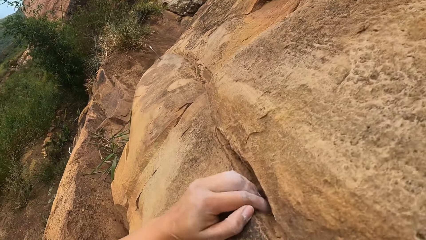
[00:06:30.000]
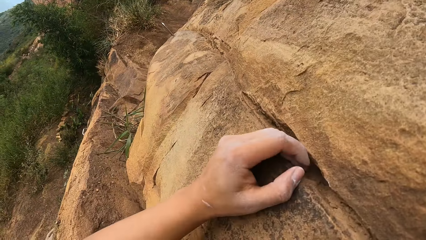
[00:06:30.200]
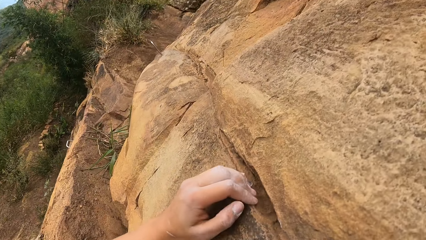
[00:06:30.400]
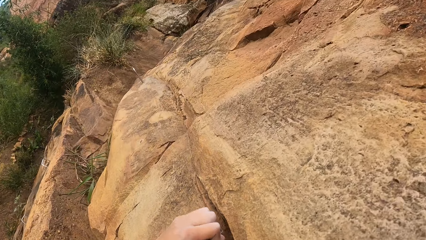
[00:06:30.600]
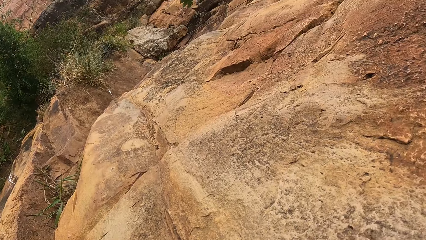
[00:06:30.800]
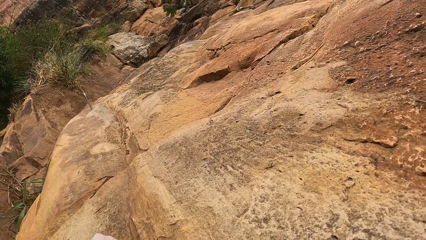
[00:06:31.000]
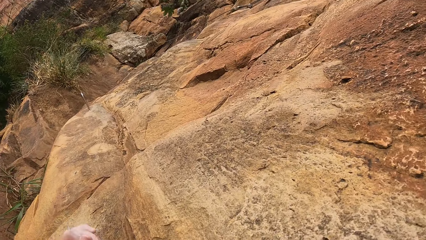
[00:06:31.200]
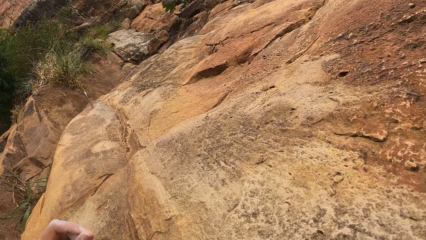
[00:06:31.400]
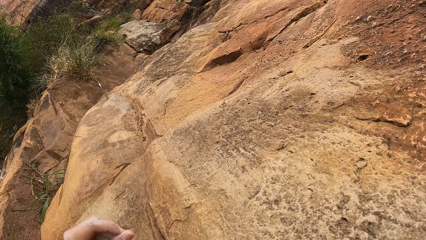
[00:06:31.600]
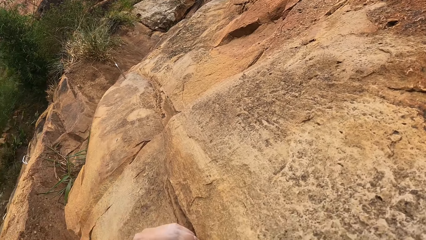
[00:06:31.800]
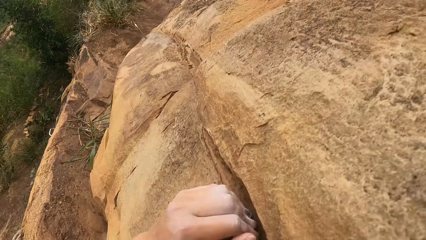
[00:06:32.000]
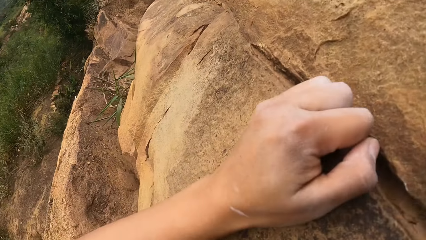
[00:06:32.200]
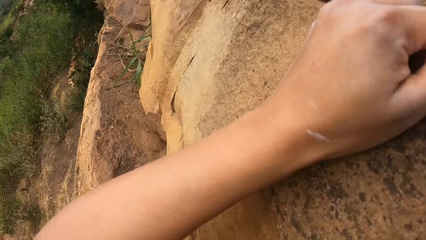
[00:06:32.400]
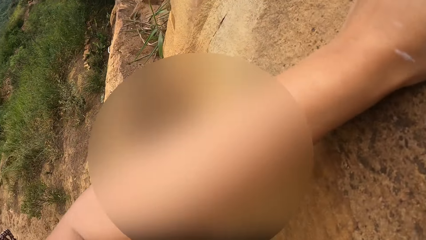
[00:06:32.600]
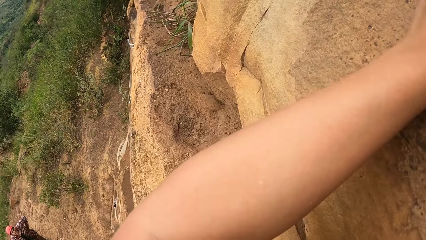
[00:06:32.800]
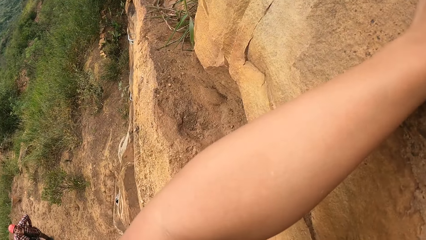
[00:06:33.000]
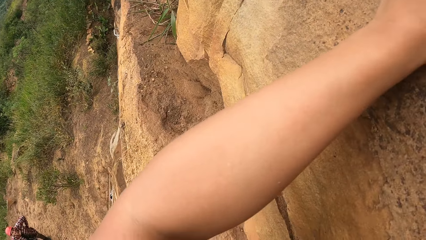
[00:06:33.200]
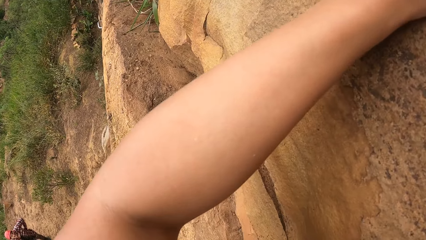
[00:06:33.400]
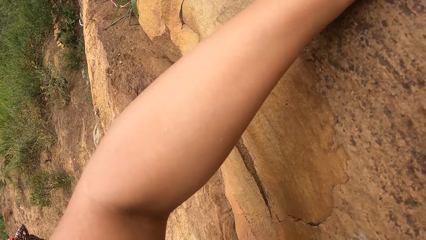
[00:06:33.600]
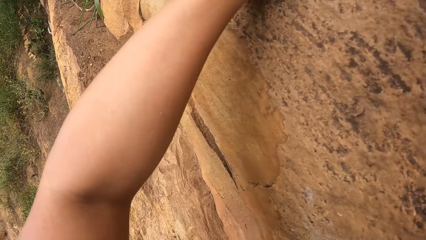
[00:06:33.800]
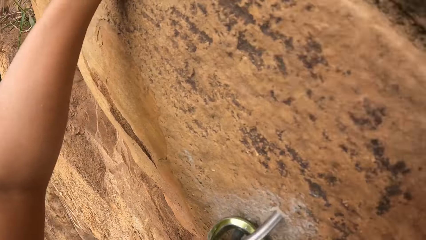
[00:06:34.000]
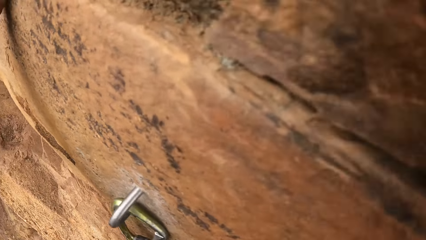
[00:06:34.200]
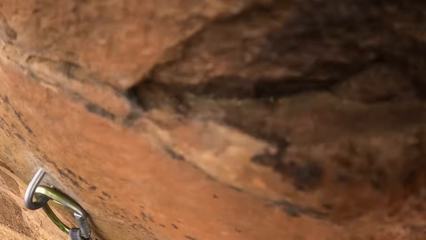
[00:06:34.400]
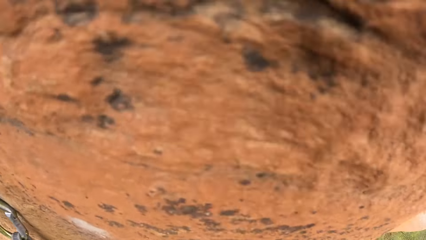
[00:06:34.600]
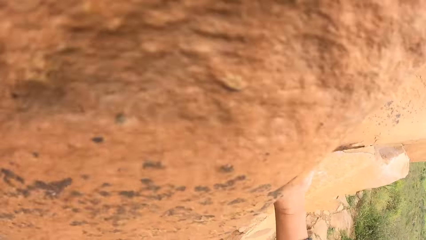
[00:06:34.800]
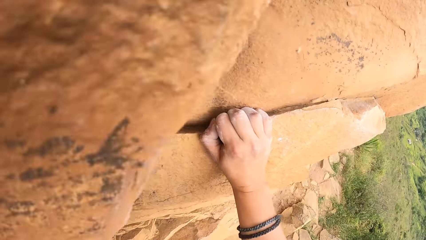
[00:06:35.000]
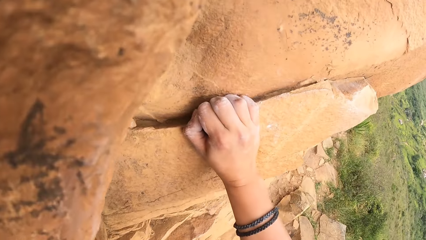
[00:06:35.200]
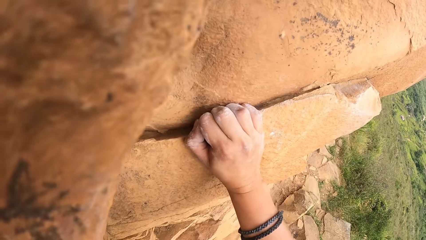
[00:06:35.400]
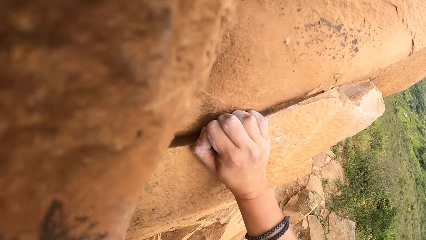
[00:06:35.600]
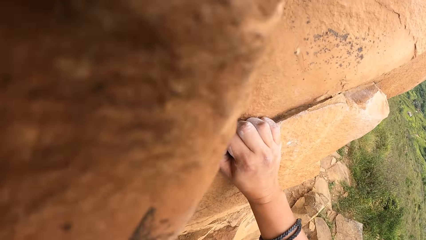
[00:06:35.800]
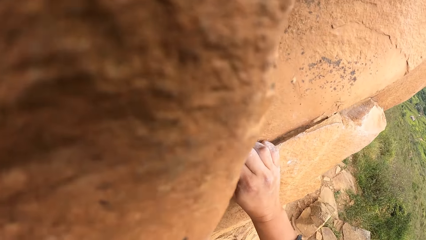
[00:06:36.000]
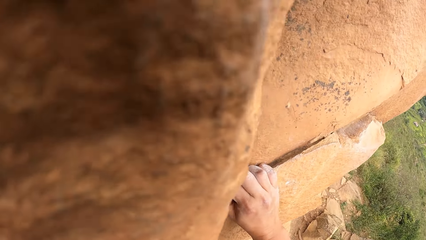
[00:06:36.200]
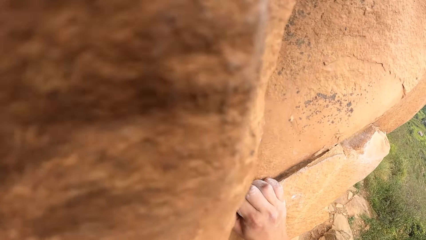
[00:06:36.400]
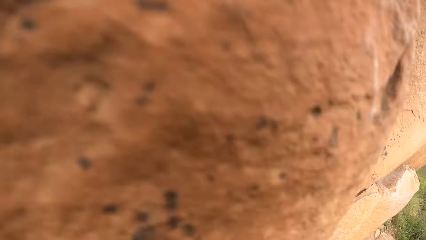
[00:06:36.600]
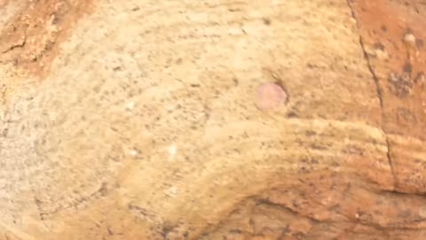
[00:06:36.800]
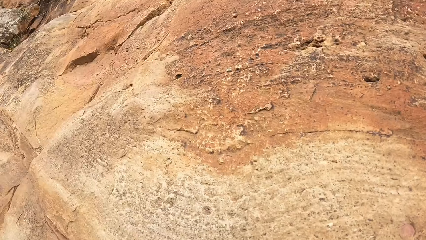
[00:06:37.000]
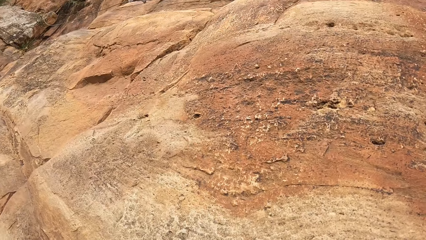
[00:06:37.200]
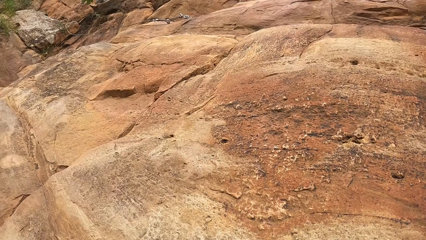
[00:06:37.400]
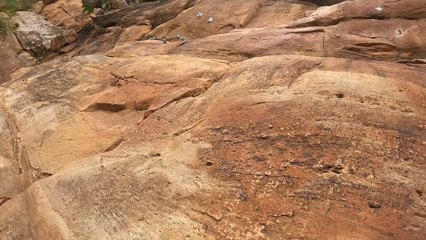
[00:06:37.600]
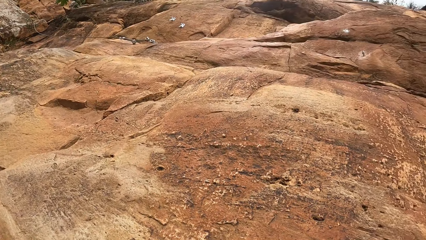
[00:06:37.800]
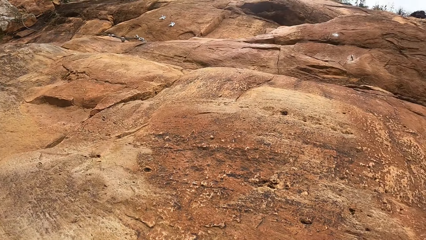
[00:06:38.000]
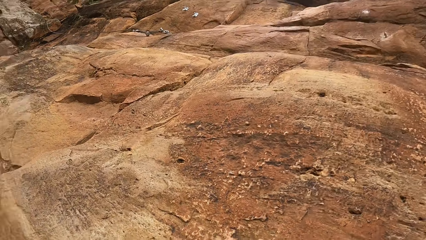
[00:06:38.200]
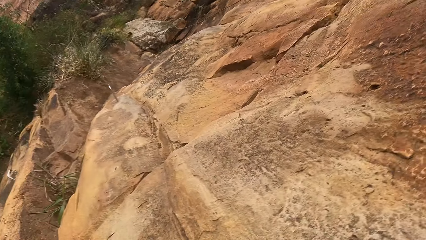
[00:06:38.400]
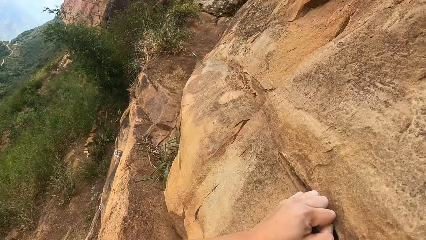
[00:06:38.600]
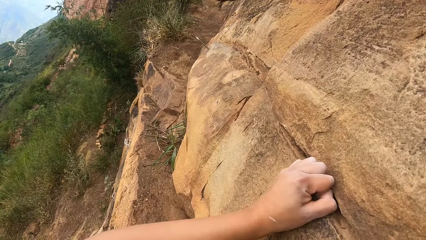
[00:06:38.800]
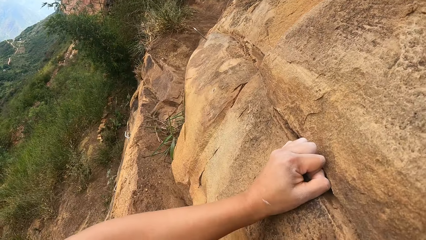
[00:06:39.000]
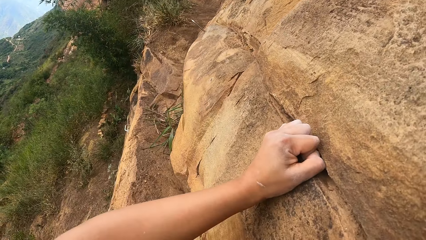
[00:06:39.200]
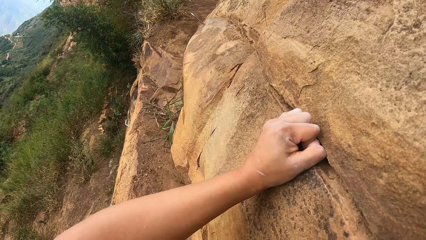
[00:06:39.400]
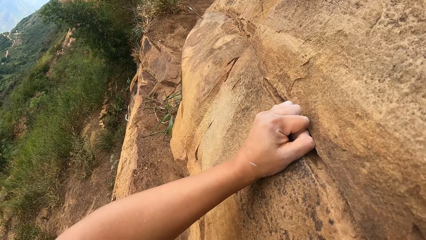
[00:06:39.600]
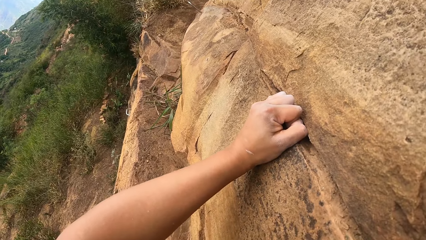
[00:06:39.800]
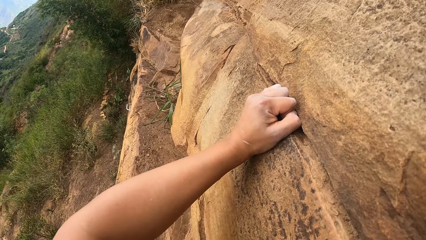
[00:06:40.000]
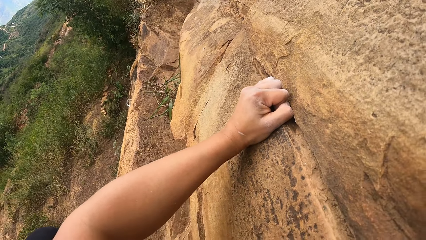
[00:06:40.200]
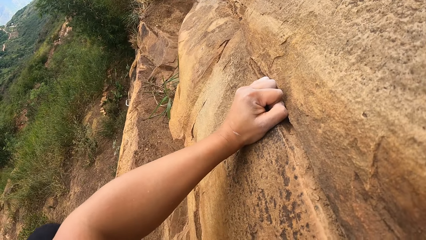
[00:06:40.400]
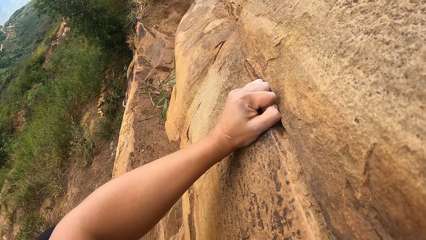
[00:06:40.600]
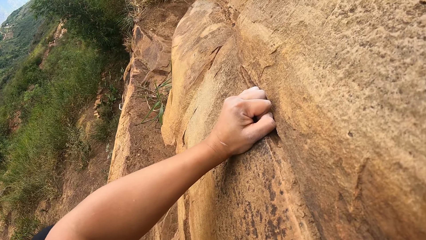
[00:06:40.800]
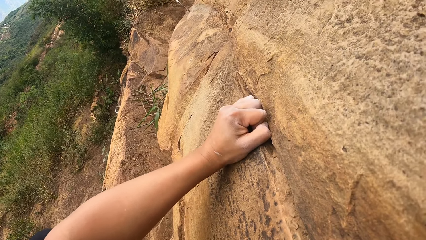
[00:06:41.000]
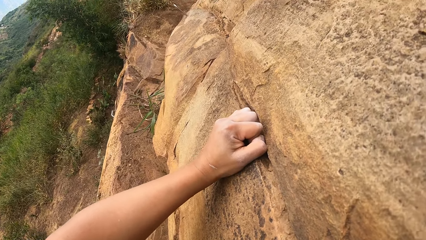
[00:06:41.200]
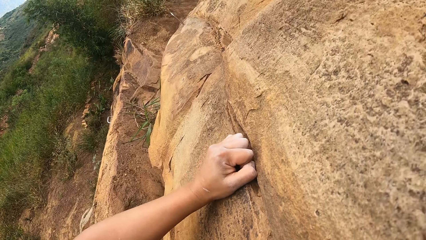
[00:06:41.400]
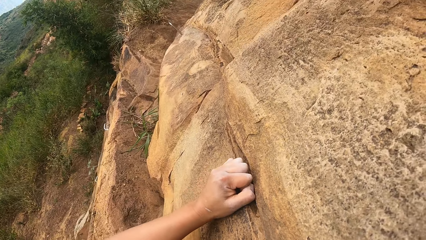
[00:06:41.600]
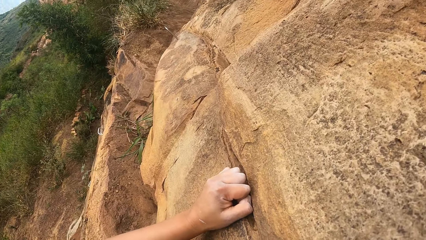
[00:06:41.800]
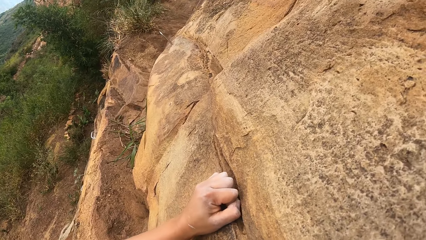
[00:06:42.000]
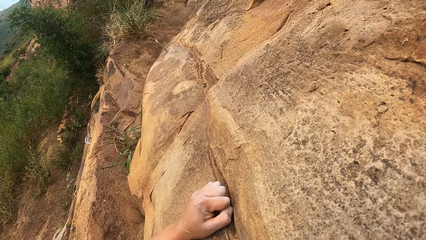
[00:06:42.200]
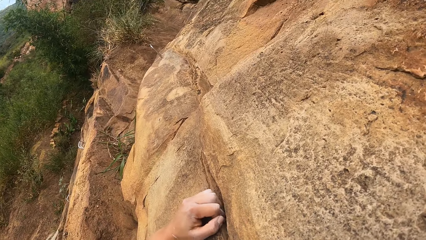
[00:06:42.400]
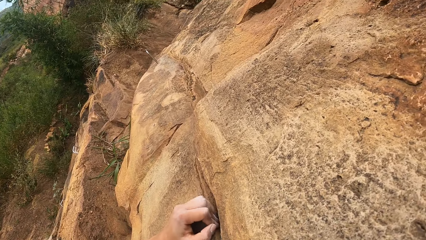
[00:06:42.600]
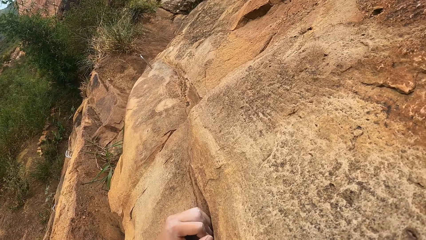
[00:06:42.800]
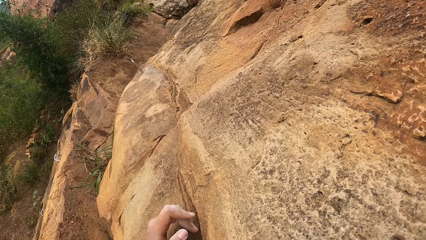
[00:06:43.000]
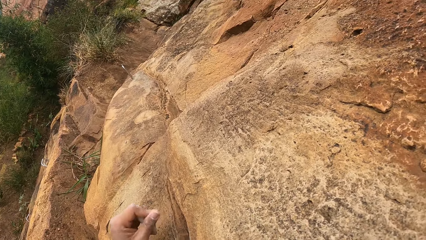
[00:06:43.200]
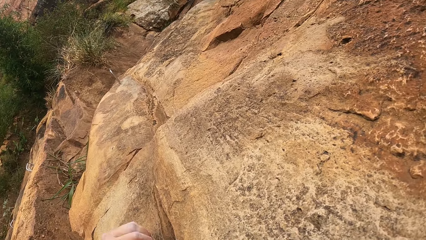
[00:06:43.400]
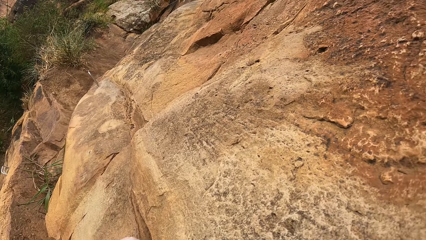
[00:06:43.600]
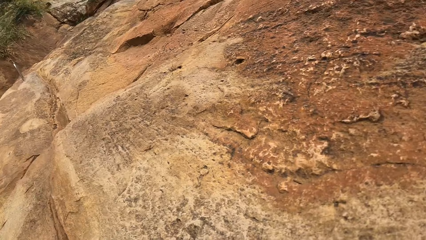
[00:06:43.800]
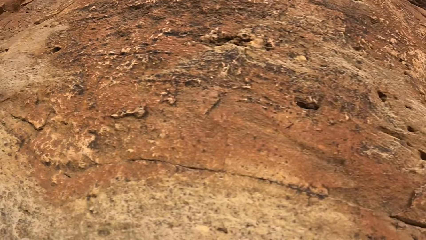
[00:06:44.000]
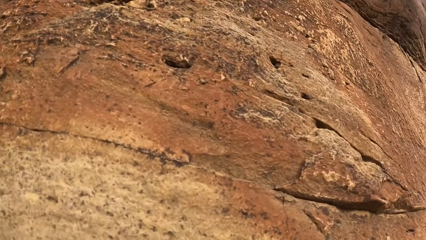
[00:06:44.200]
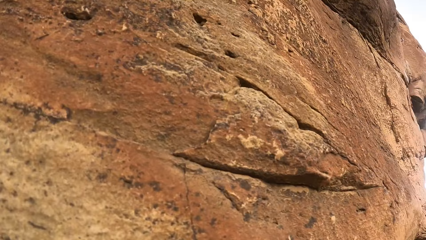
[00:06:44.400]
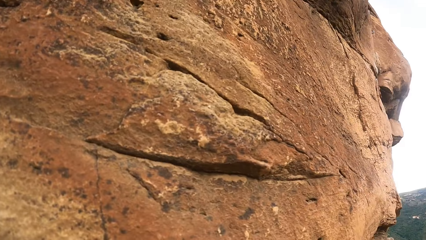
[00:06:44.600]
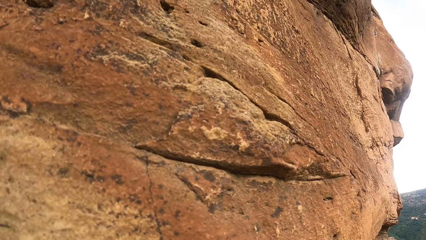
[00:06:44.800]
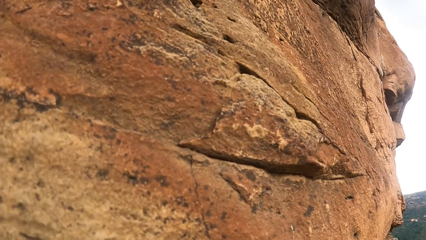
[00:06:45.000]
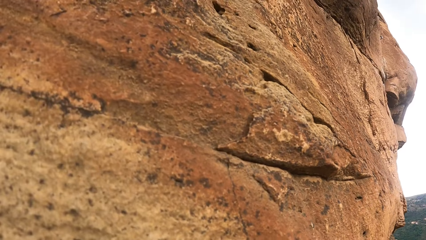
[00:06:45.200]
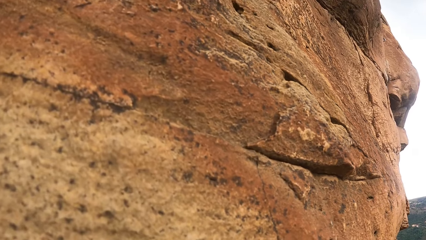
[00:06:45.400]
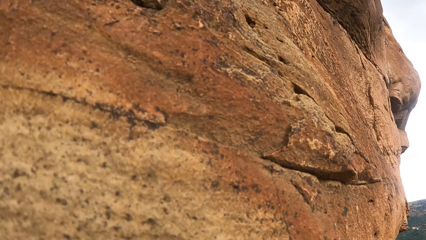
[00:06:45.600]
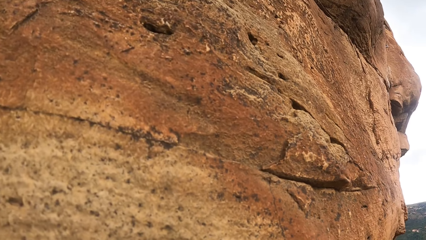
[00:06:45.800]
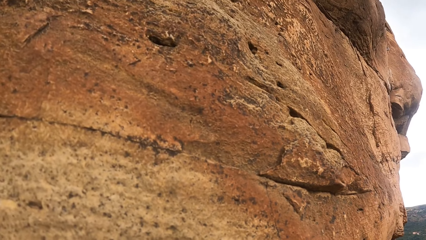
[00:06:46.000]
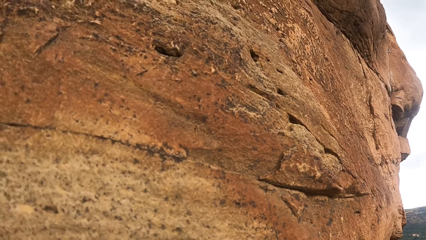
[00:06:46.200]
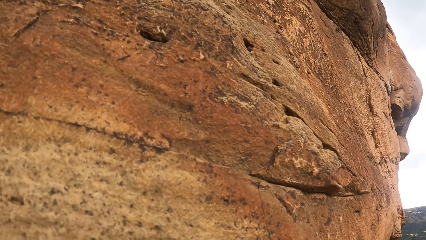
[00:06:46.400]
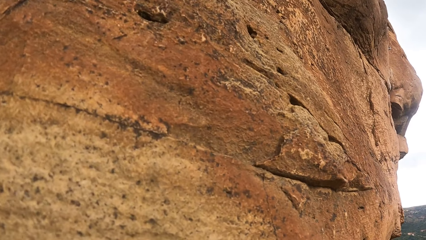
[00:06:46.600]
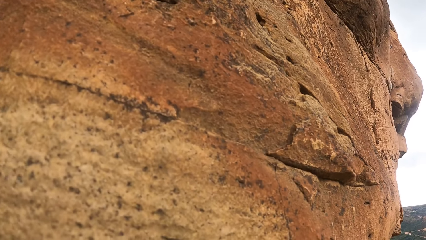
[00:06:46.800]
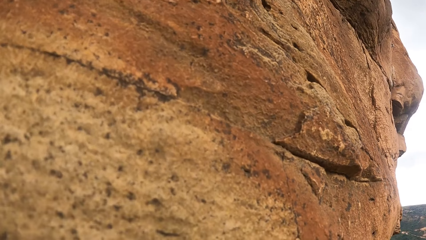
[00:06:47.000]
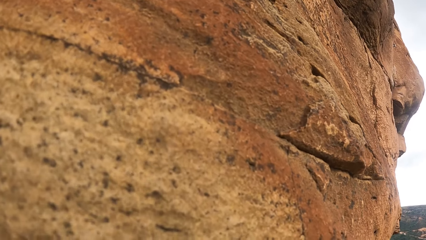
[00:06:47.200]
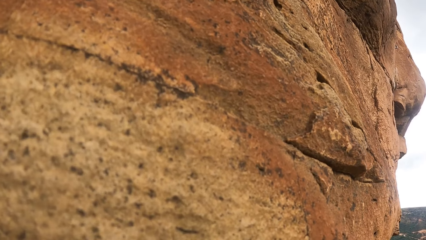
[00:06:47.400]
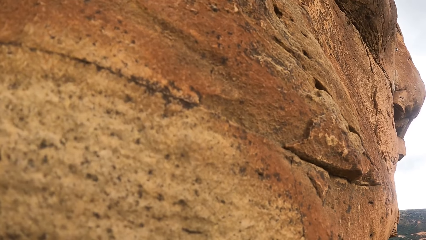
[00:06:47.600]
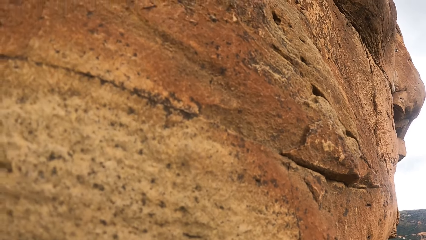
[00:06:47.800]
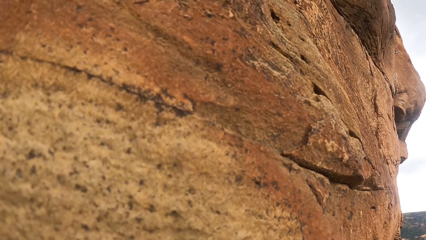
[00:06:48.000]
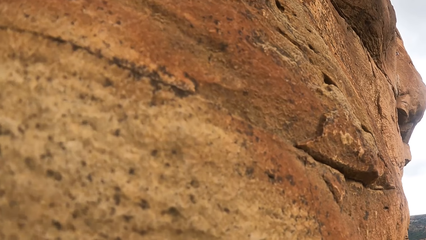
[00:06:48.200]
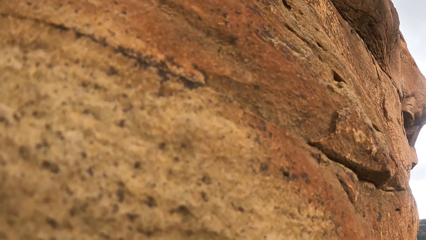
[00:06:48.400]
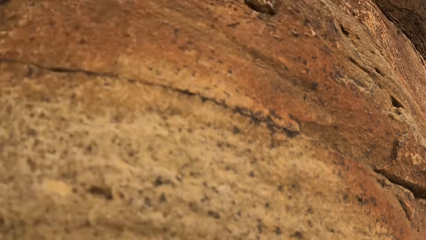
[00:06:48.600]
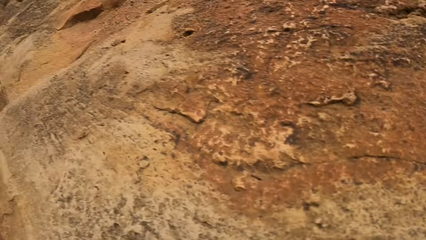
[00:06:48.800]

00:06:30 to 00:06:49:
A person observes the camera wearer rock cliff climbing. The camera wearer clings on a rock cliff.
